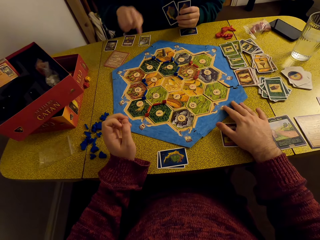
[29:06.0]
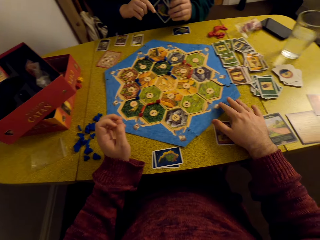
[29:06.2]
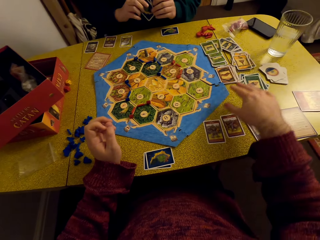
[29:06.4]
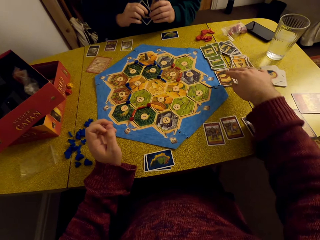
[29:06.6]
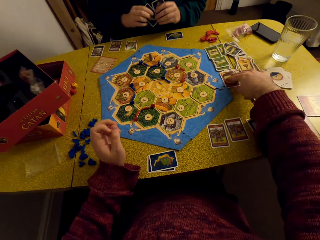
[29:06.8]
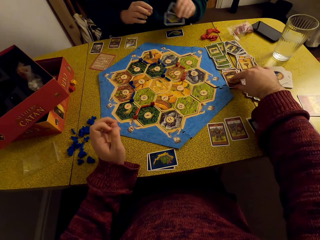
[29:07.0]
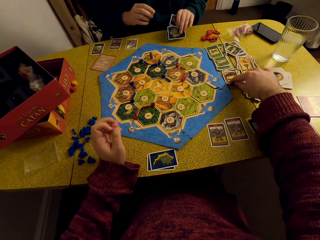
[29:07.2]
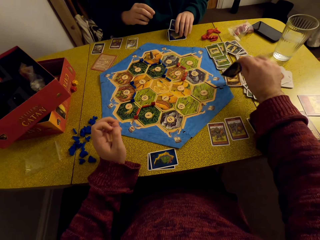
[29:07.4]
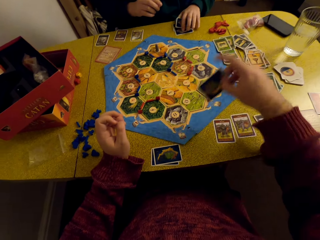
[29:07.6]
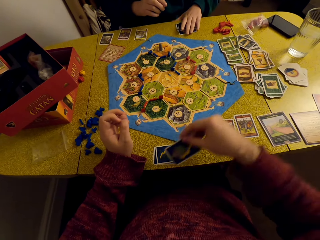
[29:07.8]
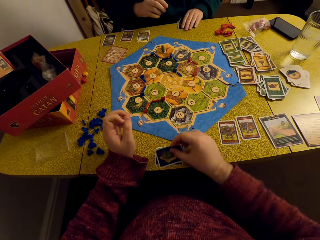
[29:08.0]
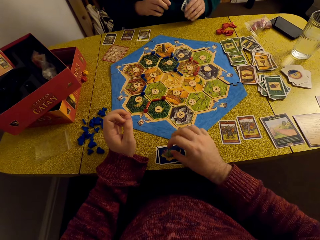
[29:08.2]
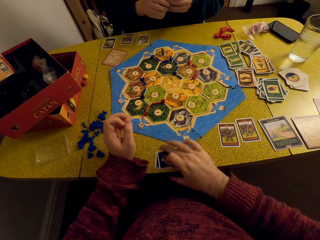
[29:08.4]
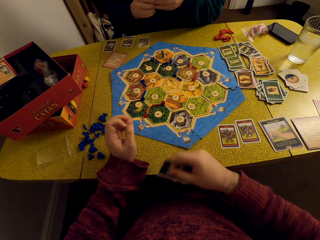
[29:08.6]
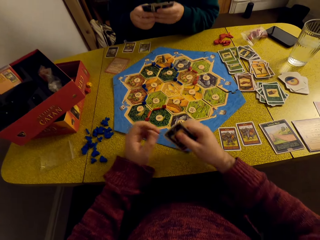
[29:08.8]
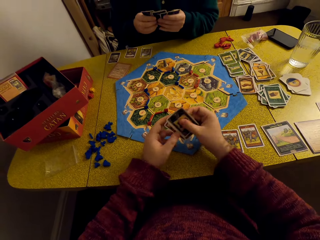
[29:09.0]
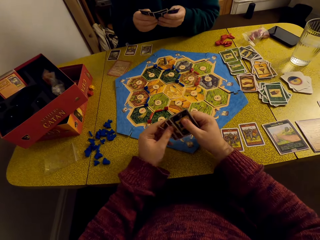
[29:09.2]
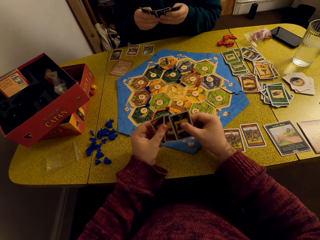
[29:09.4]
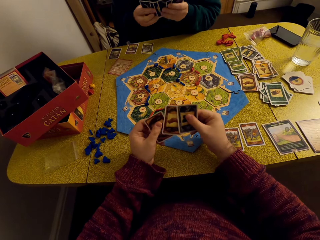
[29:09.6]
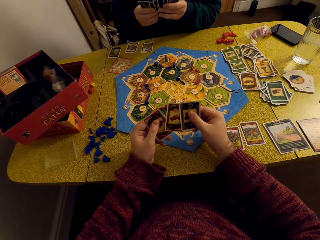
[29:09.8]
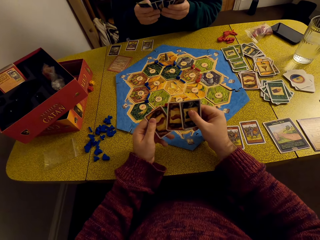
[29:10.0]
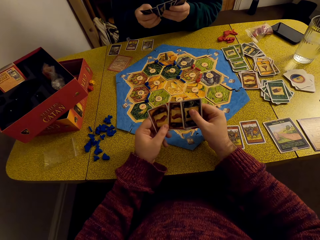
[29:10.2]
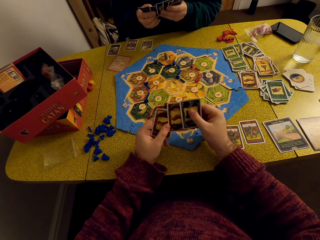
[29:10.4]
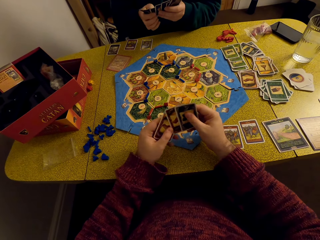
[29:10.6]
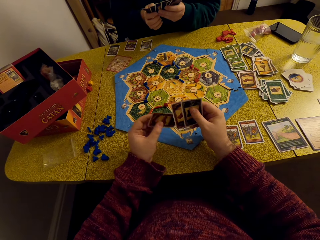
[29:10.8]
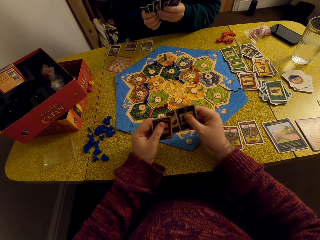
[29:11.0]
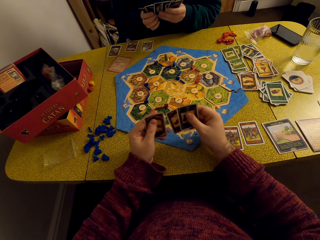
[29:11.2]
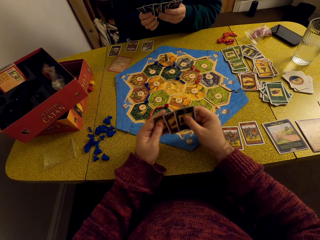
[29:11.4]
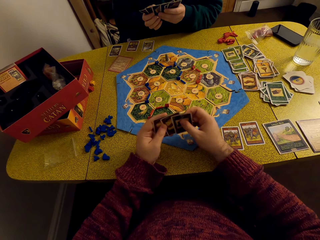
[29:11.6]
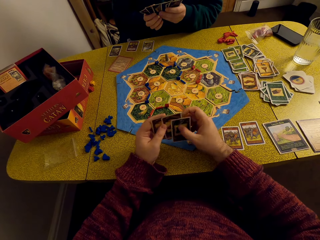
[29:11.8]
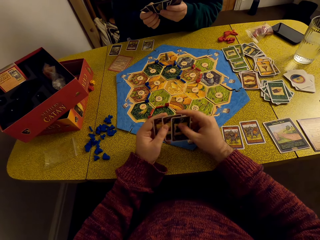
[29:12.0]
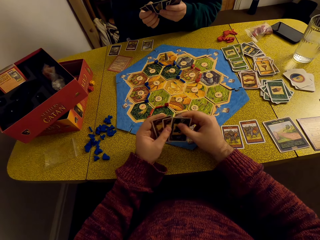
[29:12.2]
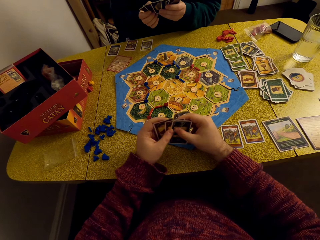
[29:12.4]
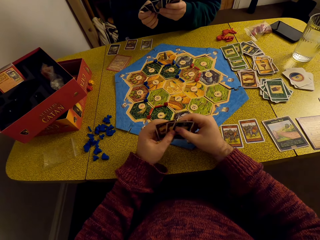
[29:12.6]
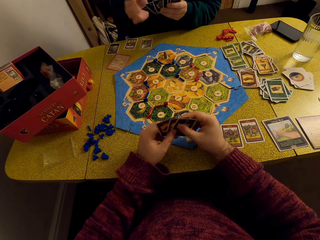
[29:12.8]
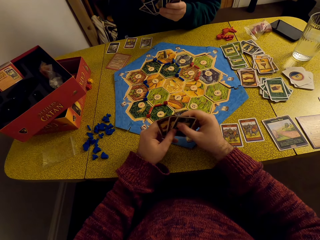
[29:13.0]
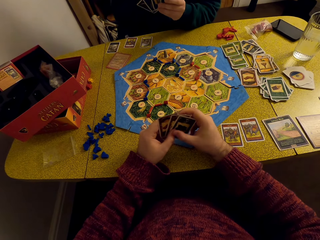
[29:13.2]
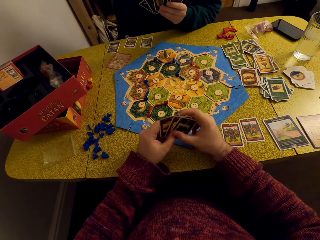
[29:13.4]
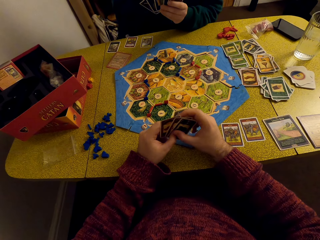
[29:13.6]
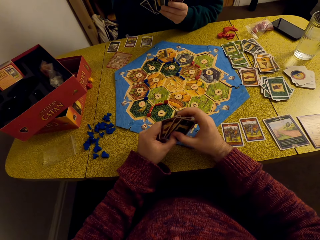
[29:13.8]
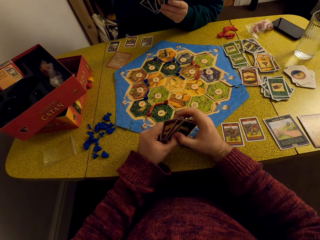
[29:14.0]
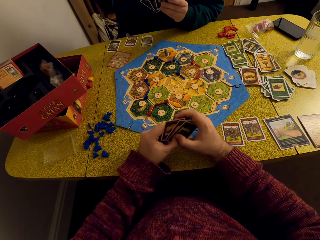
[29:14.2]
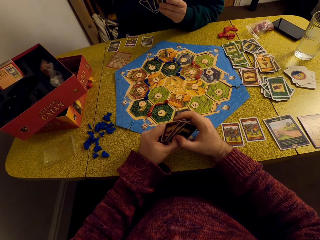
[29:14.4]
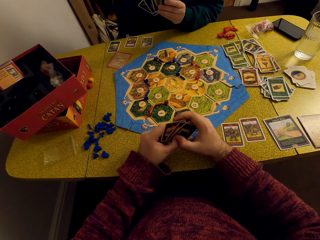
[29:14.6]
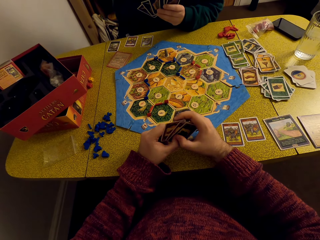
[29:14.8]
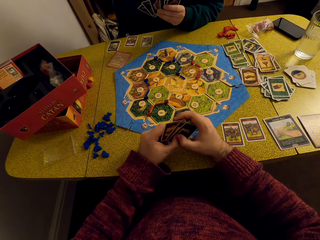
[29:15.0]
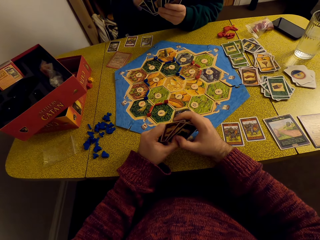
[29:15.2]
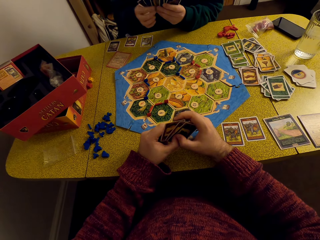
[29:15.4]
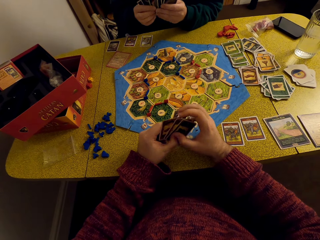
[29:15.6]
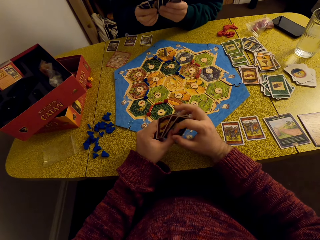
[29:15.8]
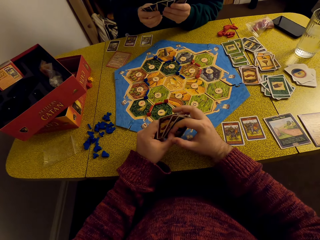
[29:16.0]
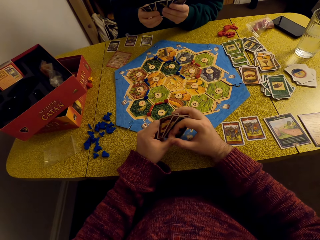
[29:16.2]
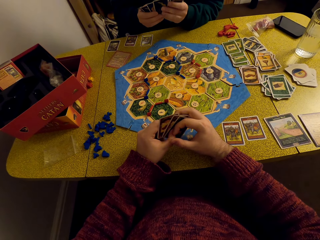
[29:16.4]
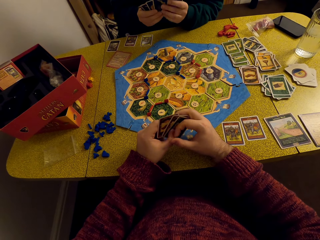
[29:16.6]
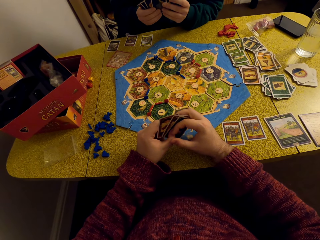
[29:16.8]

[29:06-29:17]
The camera wearer converses with a woman. They pick a card from the table. The woman places the cards on the table. The camera wearer places the card on the table. The woman picks the cards from the table. The camera wearer picks the cards from the table and looks at the cards.

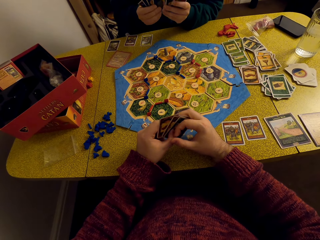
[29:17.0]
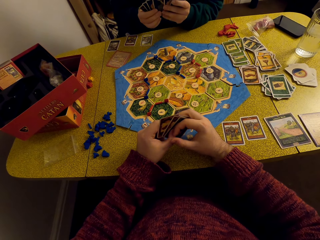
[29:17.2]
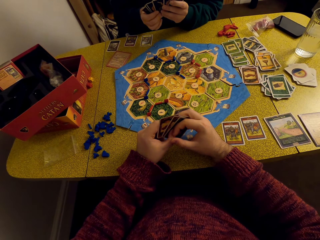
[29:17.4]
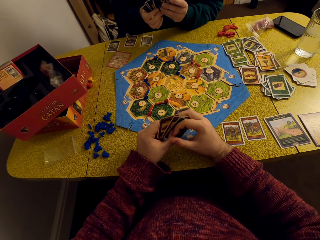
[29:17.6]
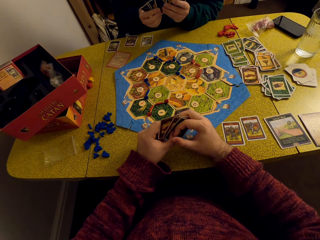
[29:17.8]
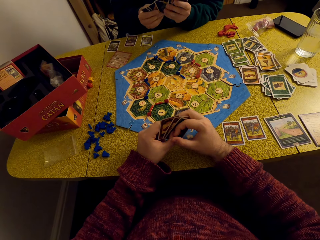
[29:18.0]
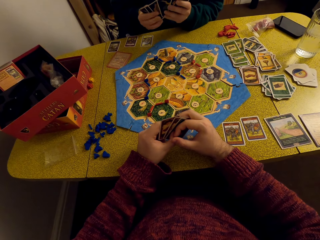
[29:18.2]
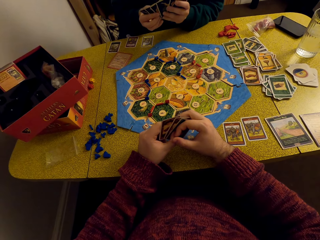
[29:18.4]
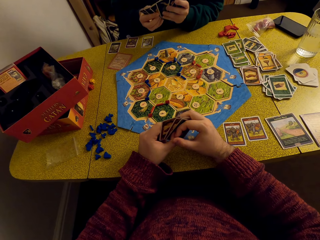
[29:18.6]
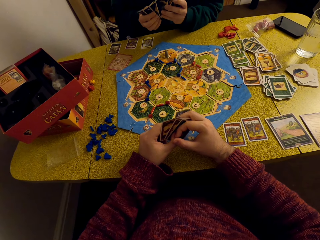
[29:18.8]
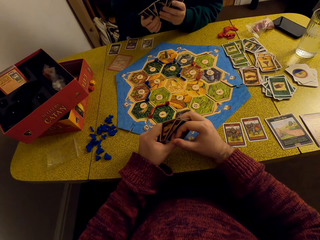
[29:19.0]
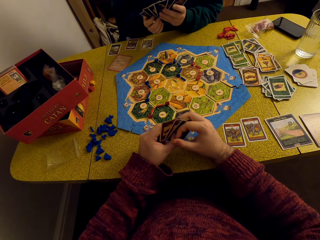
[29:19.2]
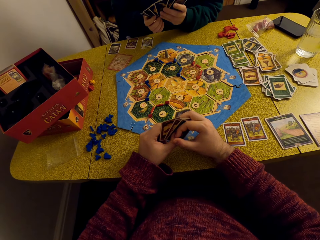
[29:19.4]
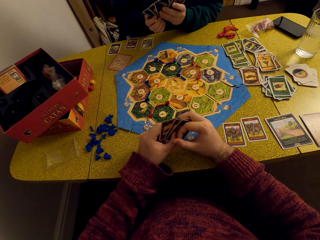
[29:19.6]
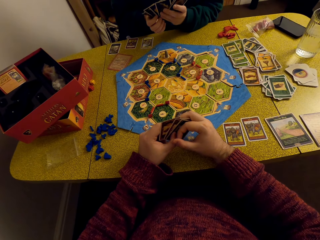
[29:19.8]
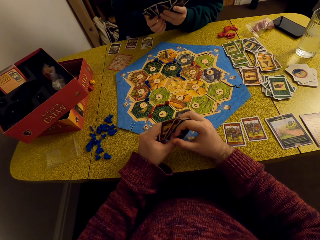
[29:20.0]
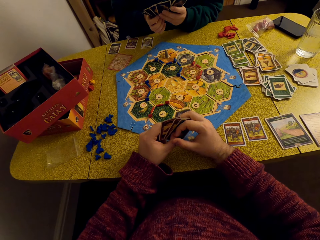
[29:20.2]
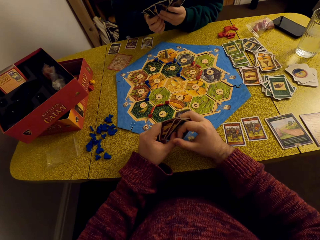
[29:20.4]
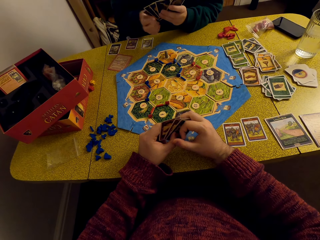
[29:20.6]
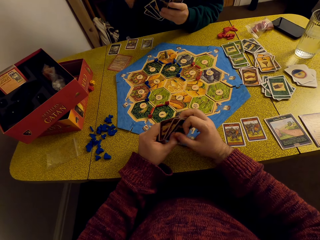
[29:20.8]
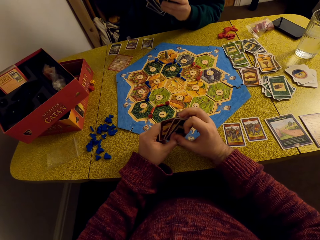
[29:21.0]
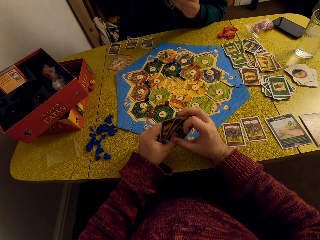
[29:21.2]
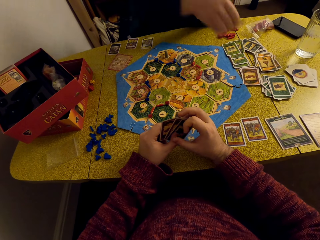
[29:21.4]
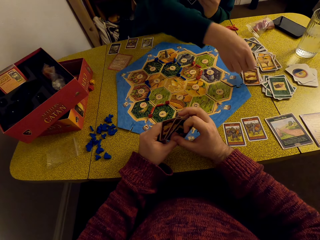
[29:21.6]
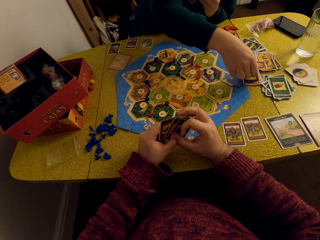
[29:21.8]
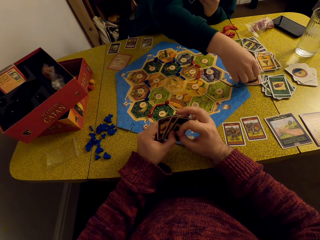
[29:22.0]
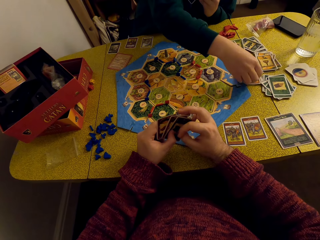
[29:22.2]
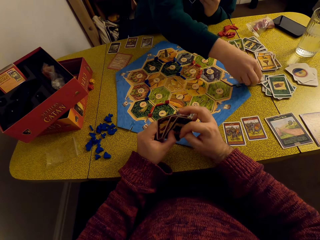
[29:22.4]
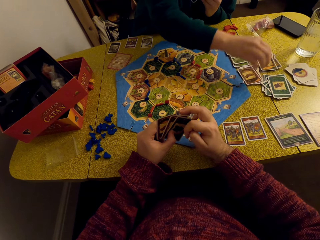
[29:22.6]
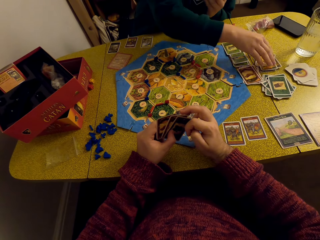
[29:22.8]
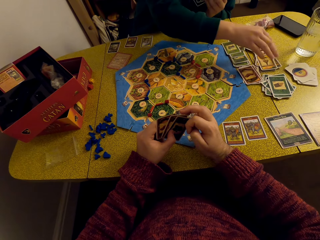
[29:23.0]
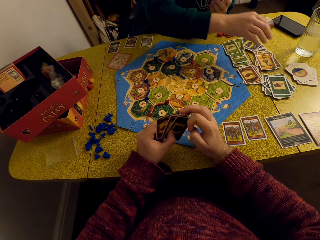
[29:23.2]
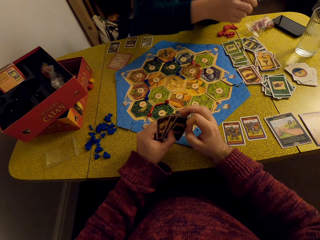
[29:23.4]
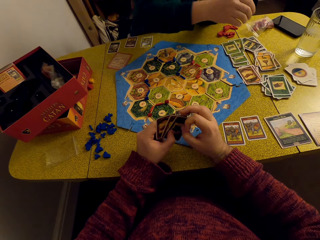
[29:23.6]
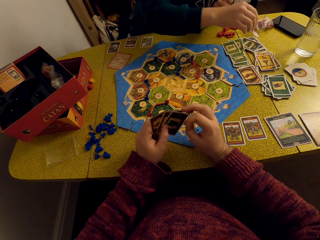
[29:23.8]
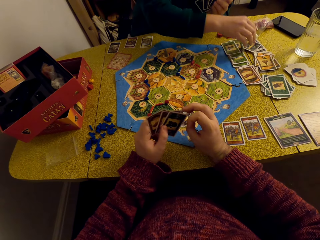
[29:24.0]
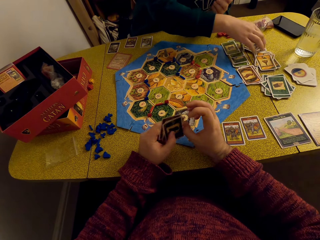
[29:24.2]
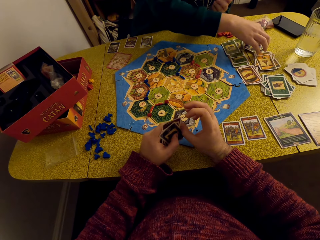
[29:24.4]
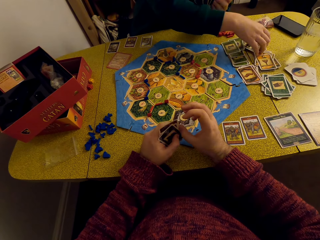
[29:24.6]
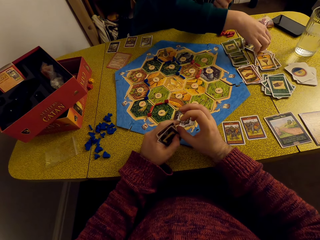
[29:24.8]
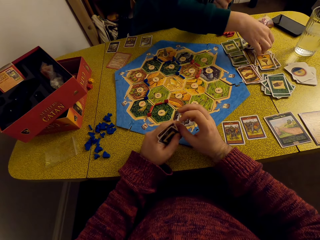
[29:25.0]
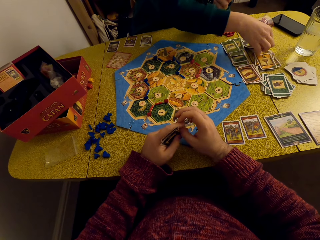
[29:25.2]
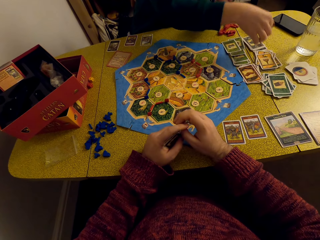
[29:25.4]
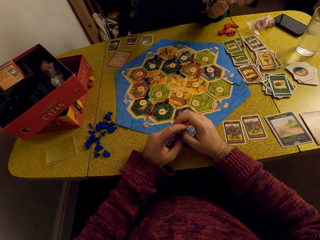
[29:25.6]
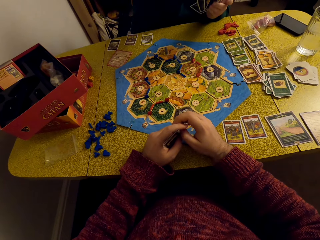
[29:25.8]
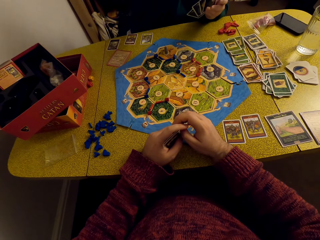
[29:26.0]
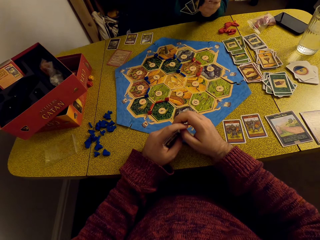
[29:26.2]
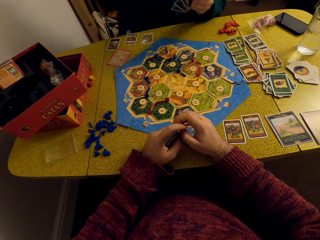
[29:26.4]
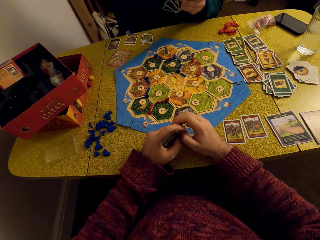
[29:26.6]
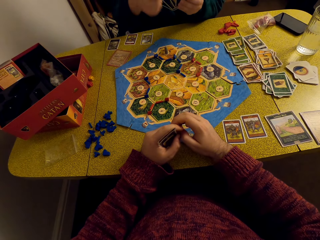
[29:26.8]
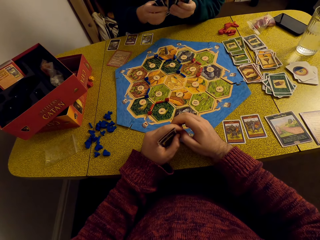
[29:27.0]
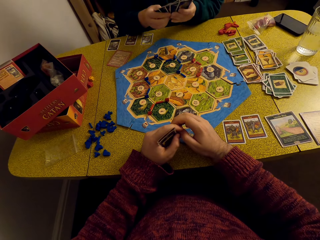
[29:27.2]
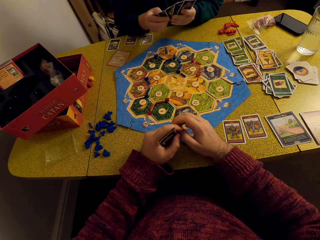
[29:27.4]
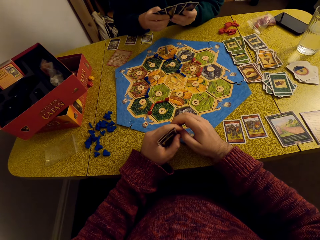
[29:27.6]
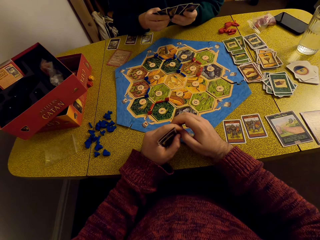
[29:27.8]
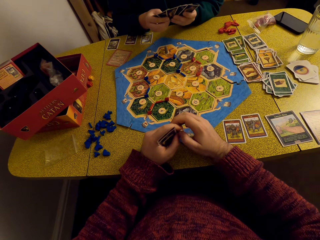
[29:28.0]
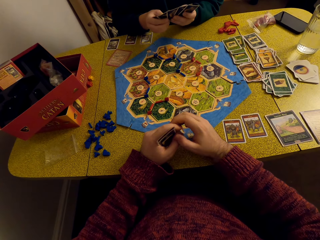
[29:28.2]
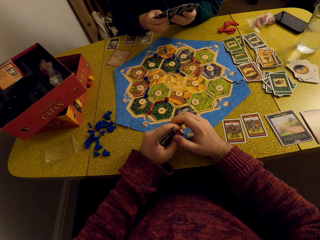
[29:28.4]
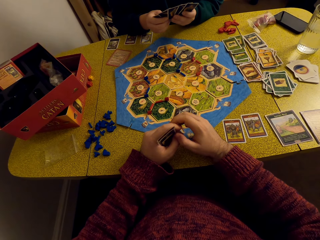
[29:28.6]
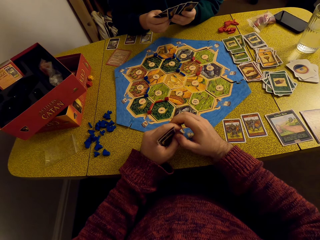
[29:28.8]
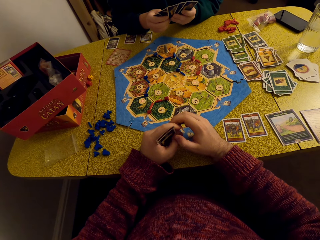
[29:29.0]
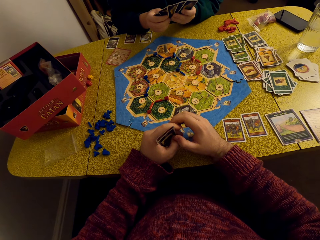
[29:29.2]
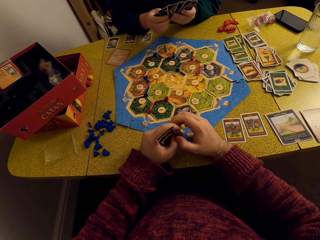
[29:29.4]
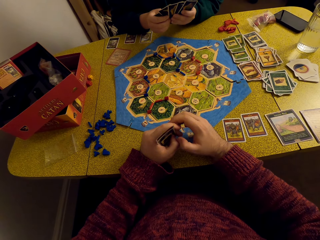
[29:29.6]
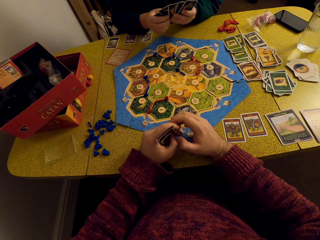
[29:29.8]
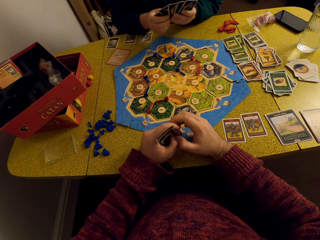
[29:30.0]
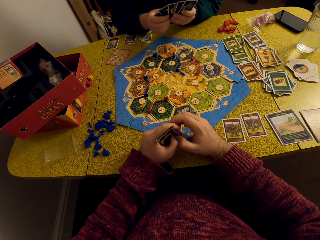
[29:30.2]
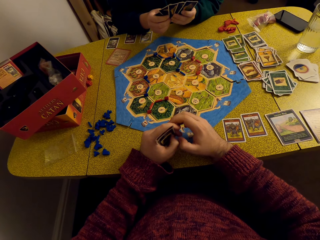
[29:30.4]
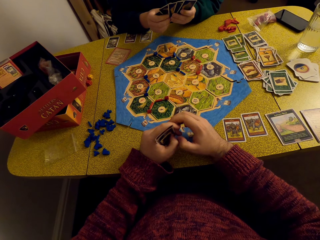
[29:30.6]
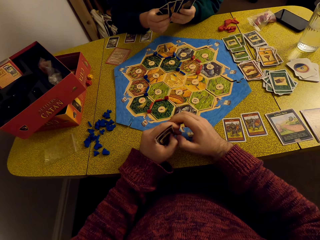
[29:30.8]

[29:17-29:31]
A woman looks at the cards, drops a card on the table, picks cards, picks a card from the table, and looks at the cards.
